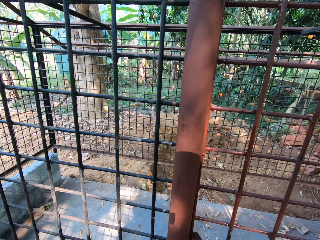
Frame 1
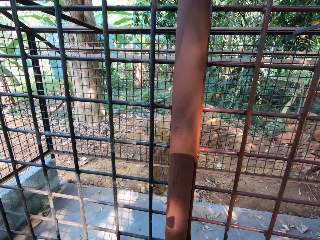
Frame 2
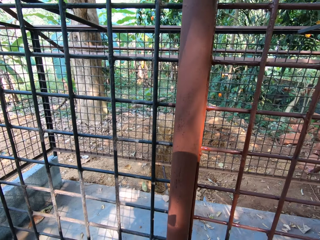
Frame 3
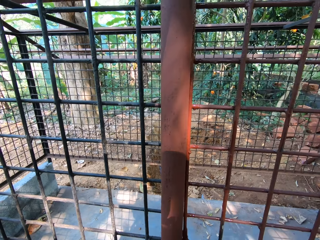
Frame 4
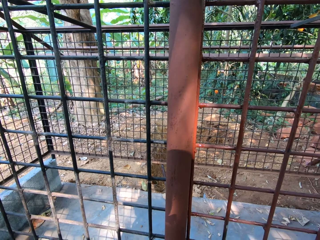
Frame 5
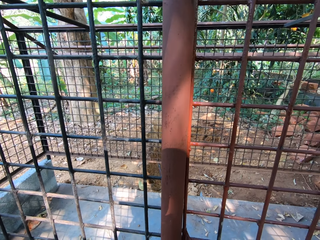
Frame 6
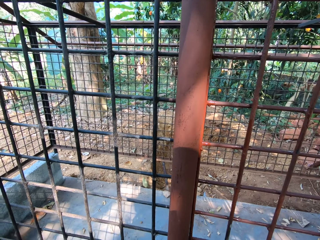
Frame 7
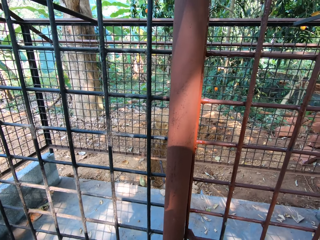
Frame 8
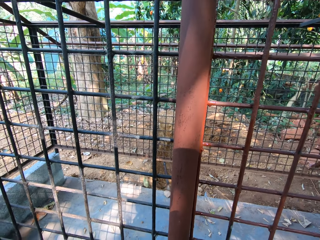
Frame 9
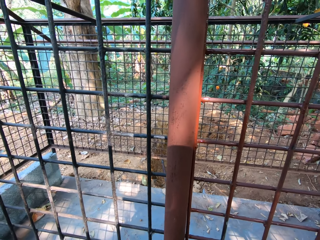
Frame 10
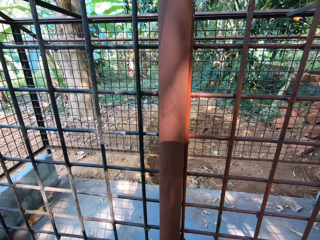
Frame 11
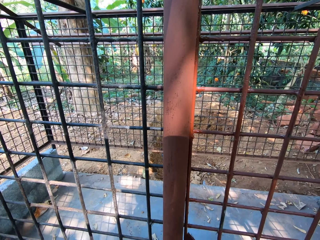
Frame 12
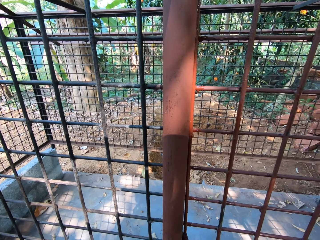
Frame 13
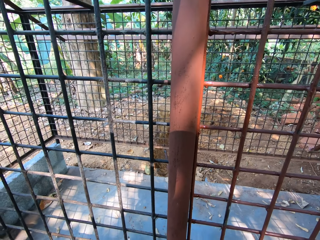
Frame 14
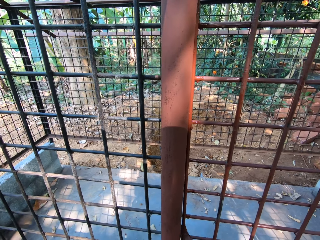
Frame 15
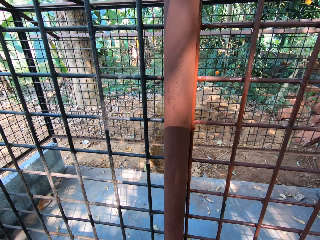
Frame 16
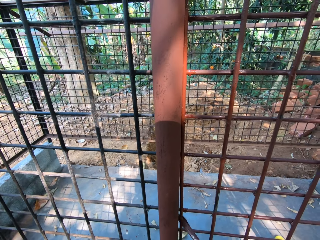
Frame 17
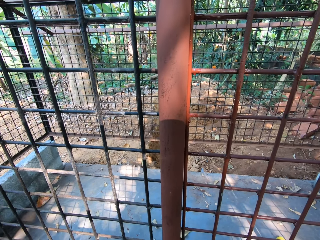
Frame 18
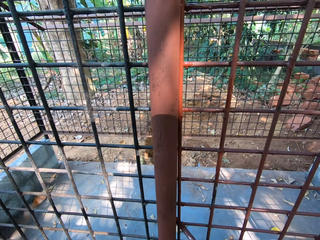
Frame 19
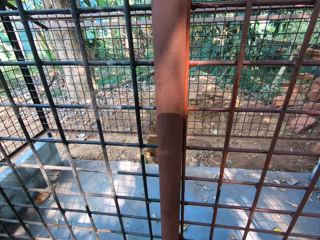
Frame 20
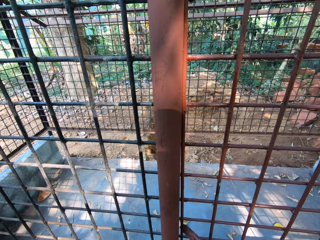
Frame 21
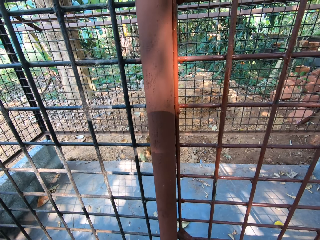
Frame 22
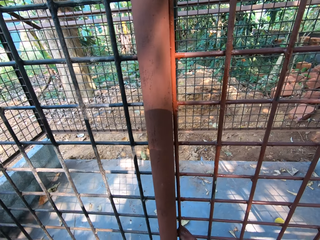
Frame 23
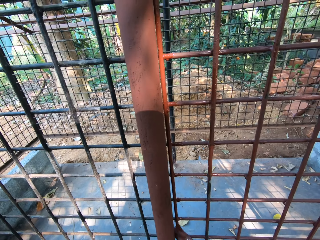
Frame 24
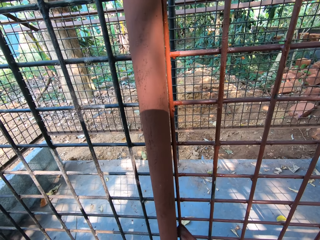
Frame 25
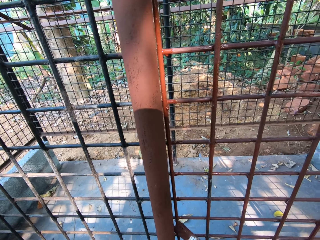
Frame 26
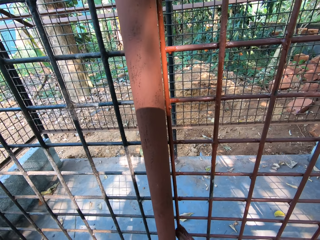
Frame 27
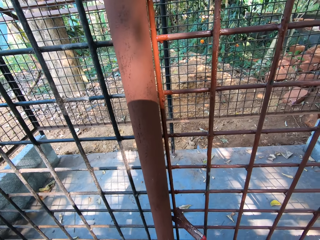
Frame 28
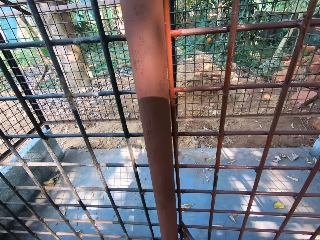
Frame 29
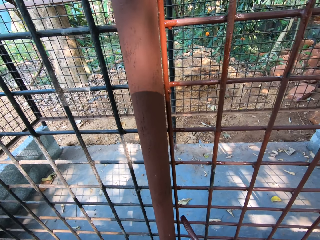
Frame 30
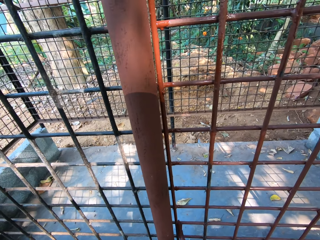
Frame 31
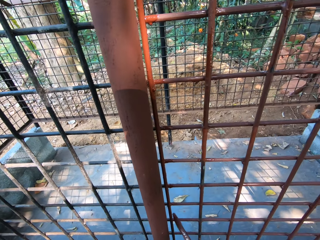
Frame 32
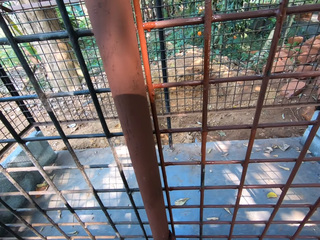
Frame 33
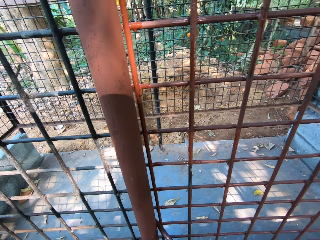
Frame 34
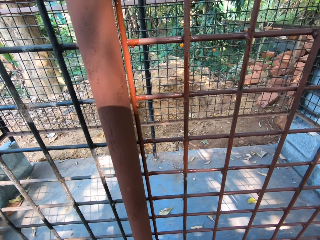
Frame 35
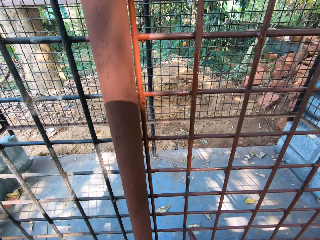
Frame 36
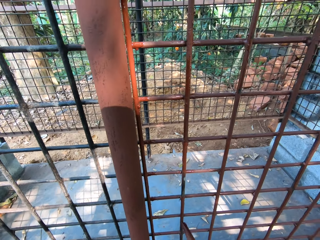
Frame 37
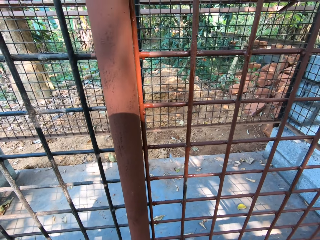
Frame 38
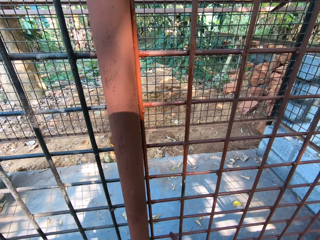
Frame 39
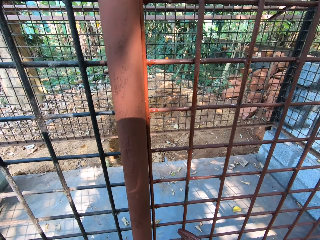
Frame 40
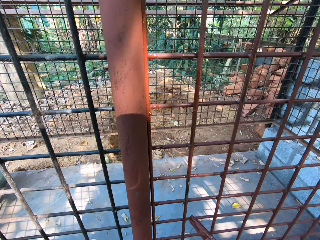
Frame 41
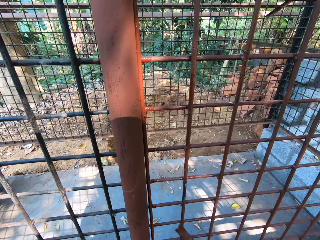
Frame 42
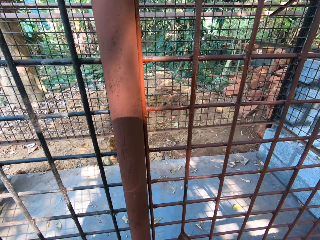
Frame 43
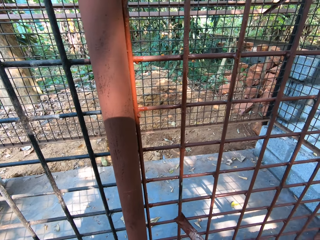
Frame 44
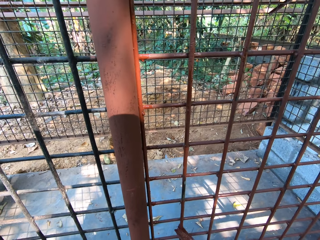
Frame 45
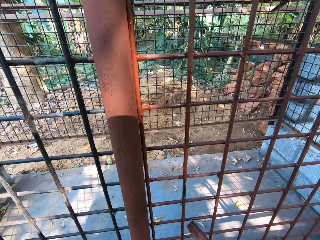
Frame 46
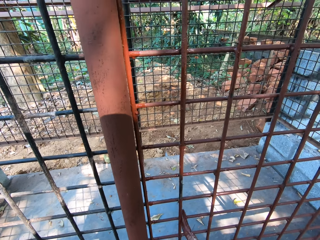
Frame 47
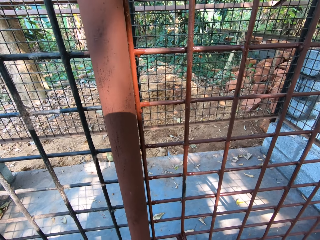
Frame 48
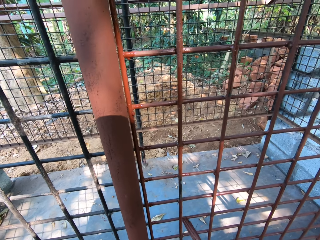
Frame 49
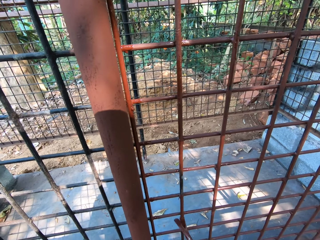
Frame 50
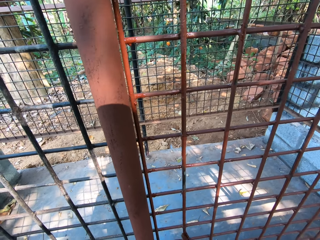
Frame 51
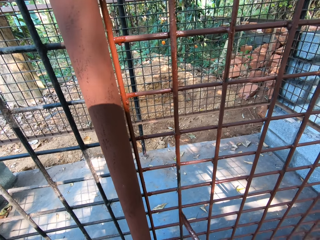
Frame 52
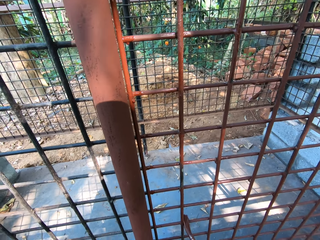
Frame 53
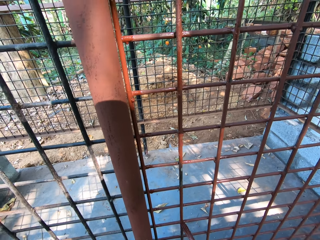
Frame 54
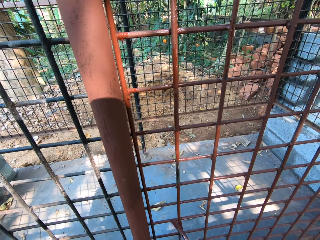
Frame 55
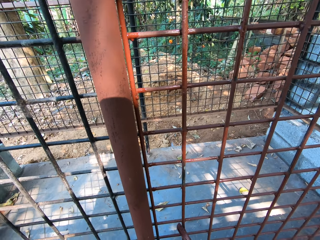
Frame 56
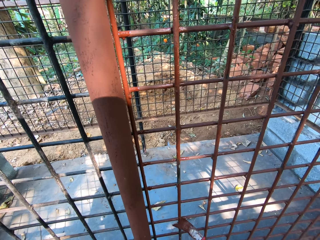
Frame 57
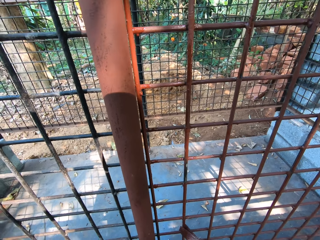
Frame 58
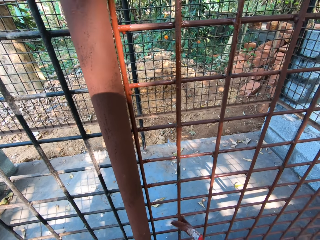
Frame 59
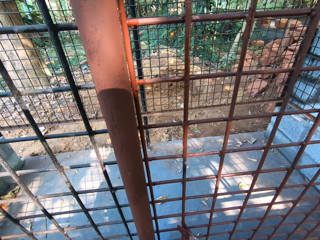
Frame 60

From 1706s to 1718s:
The camera wearer applies paint on the wired fence.

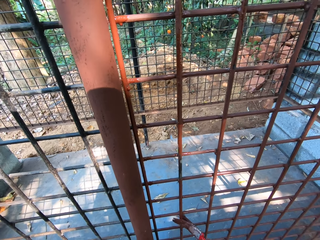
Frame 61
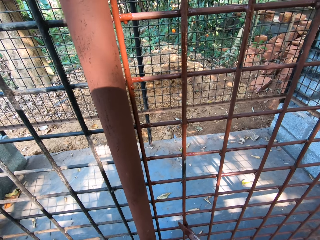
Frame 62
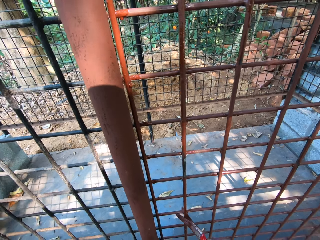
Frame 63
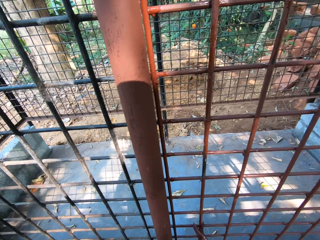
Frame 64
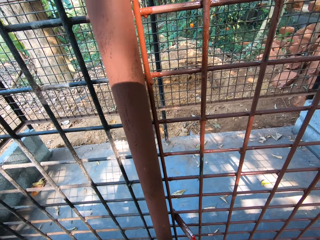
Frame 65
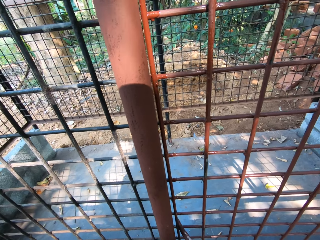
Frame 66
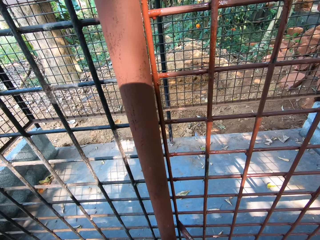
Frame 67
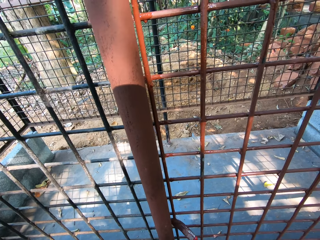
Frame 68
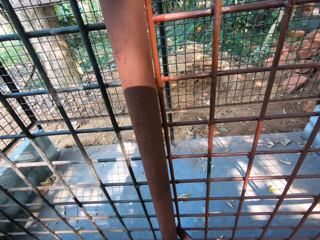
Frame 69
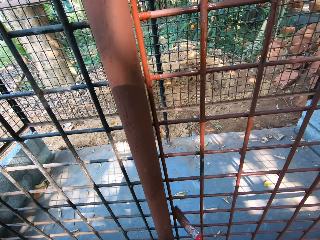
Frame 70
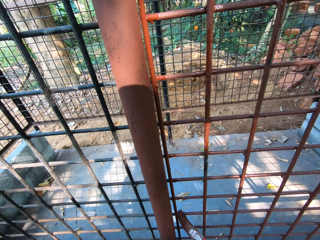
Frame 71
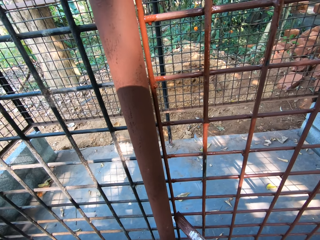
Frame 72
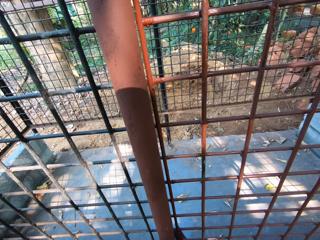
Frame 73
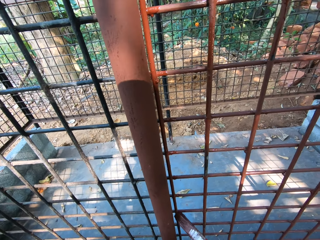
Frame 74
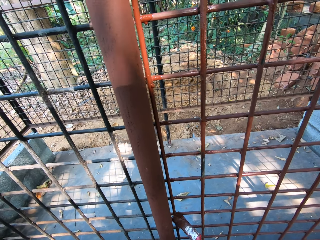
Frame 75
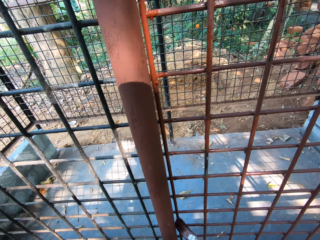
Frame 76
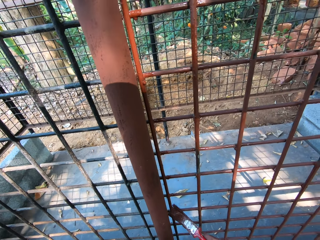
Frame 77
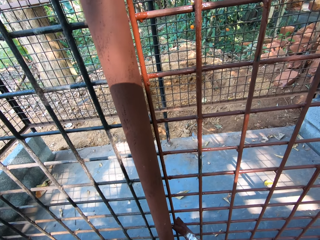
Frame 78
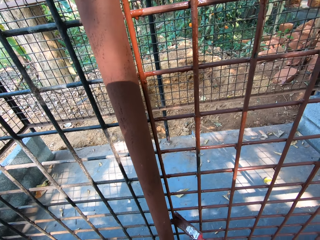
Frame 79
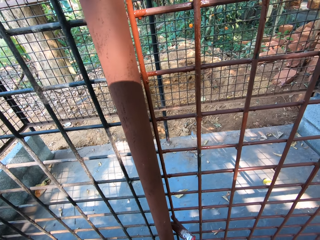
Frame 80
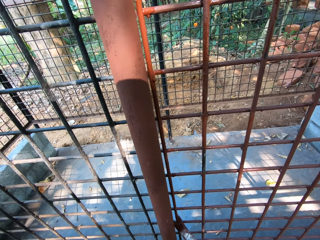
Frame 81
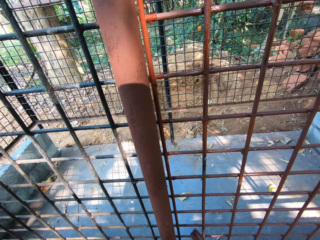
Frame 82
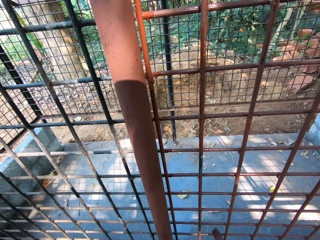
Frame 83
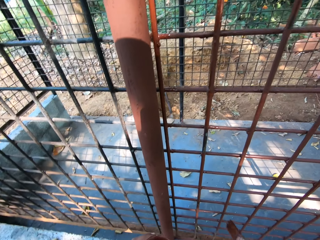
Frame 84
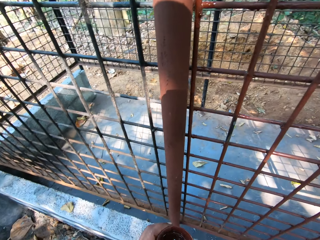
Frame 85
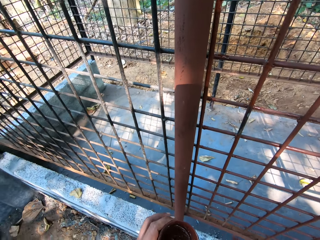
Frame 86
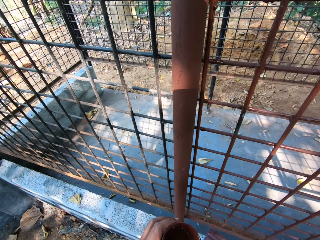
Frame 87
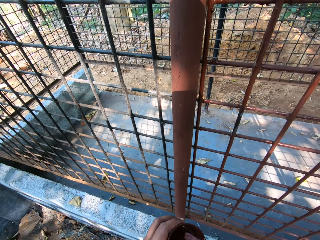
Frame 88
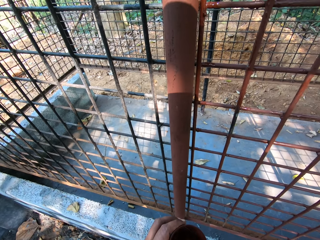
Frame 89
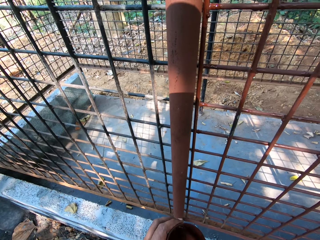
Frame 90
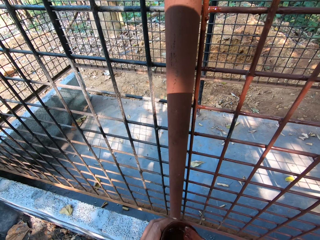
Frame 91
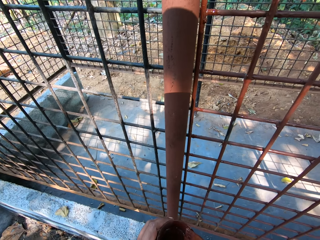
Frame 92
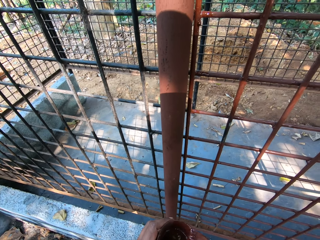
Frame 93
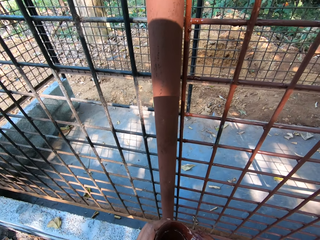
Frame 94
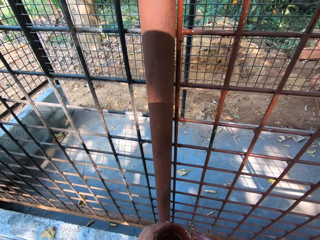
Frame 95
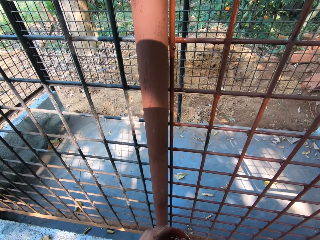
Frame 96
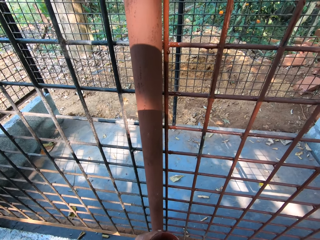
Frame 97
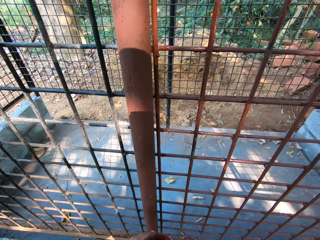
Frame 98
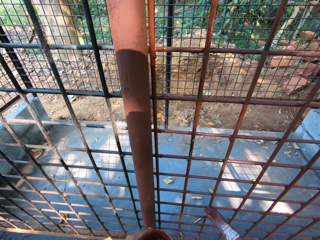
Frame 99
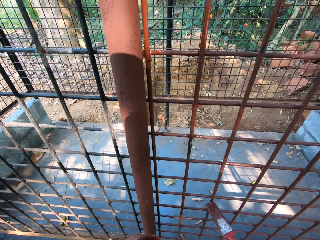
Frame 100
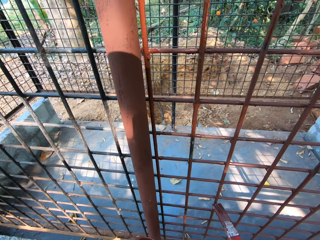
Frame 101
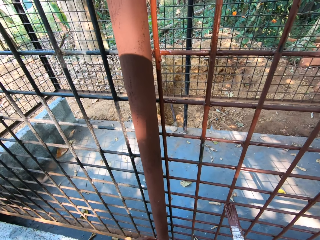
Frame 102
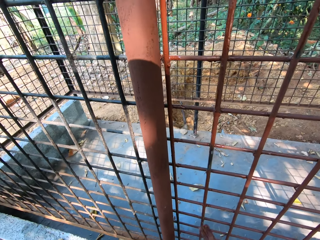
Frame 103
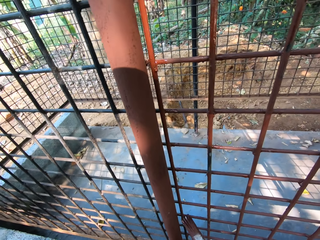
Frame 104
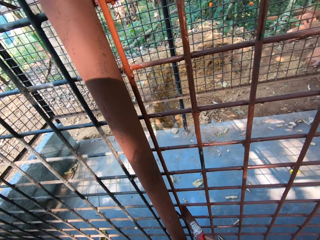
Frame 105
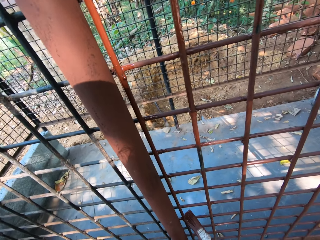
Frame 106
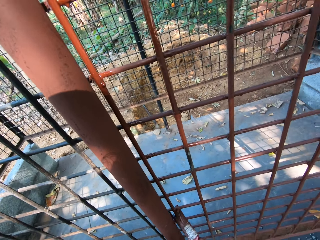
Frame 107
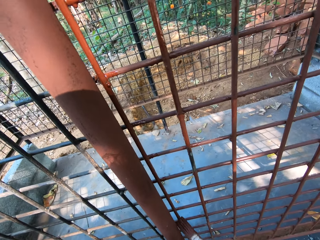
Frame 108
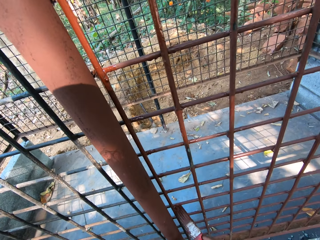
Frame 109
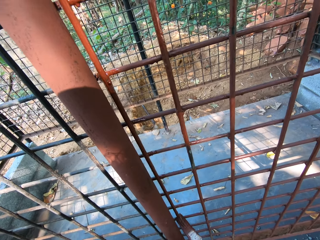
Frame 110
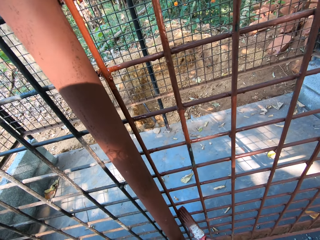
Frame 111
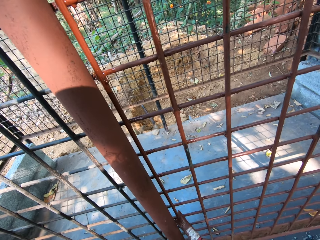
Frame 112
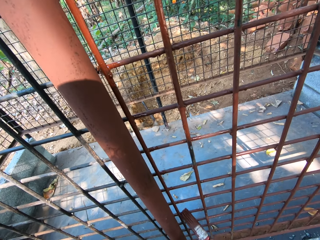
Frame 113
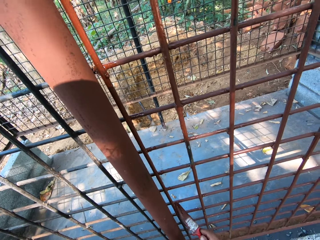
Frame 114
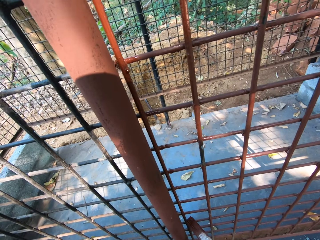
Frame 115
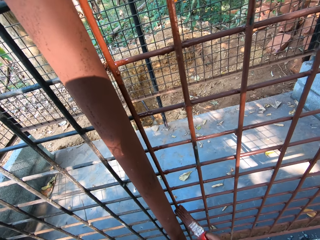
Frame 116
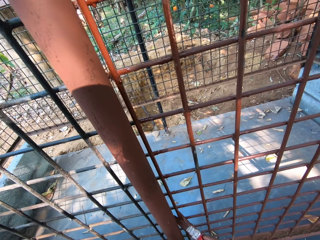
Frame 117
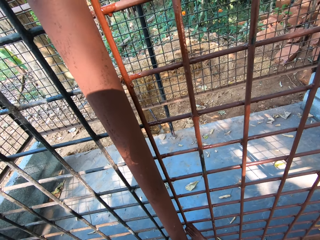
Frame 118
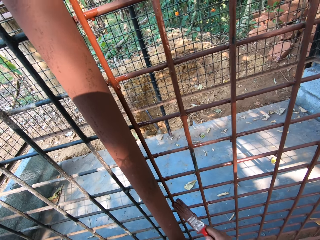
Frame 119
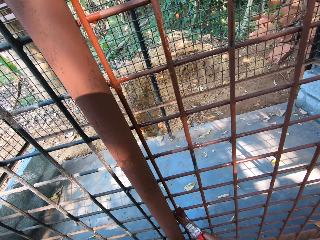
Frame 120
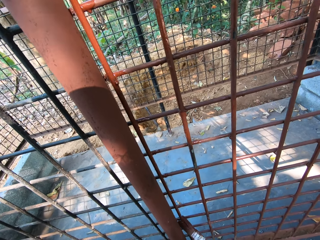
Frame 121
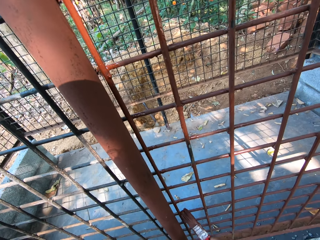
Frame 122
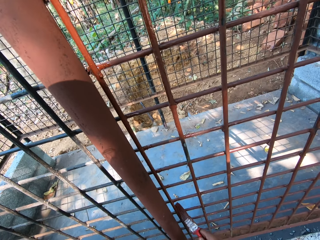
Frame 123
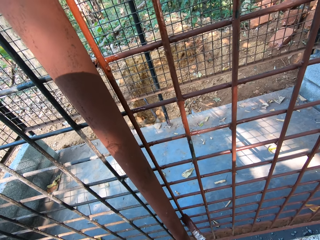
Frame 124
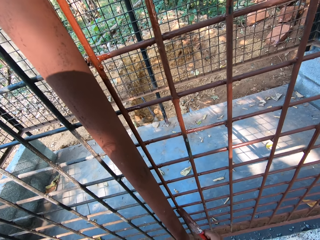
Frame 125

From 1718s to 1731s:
The camera wearer dips the paint brush in the paint can with his right hand. He wipes the paint brush on the paint can with his right hand. He paints the cage with the paint brush in his right hand.
